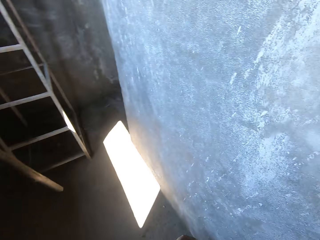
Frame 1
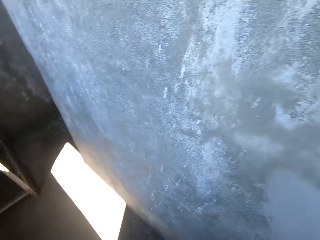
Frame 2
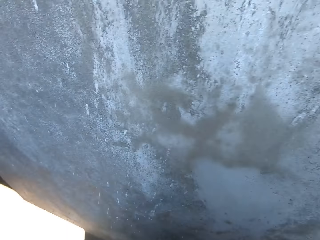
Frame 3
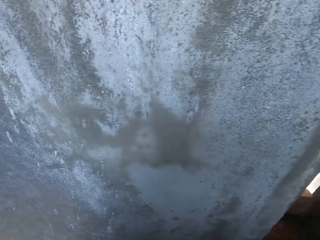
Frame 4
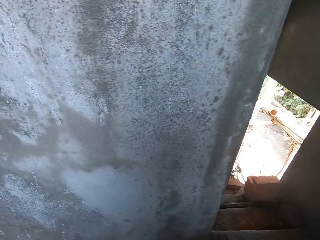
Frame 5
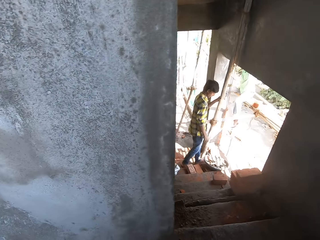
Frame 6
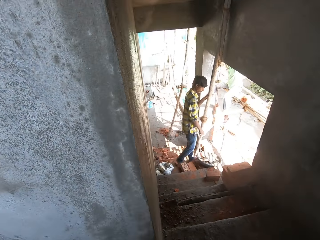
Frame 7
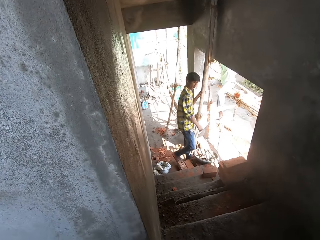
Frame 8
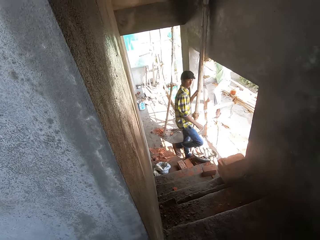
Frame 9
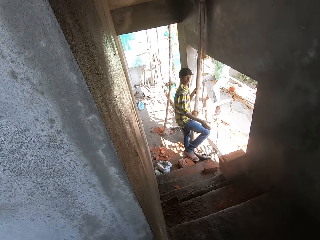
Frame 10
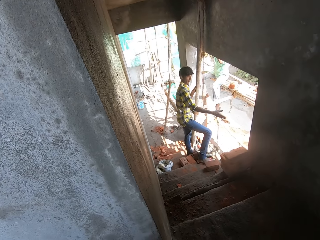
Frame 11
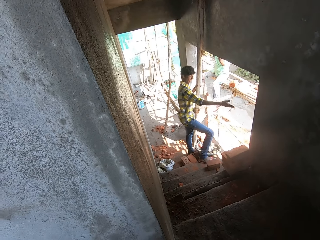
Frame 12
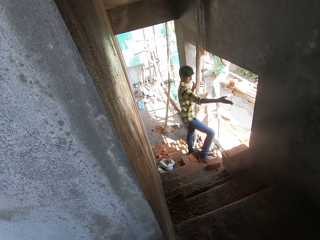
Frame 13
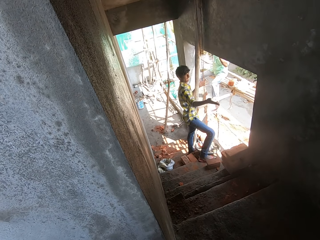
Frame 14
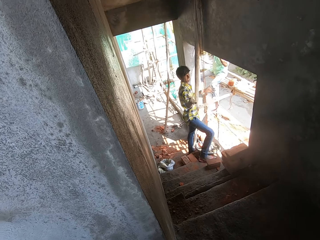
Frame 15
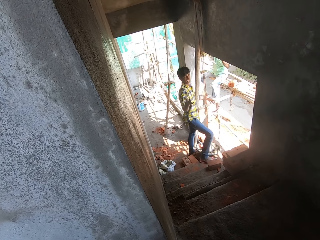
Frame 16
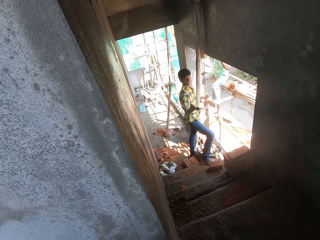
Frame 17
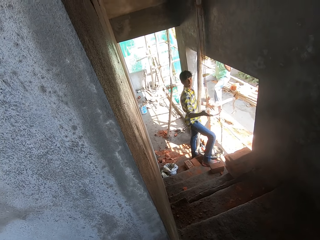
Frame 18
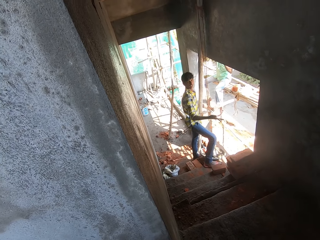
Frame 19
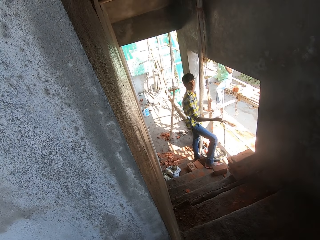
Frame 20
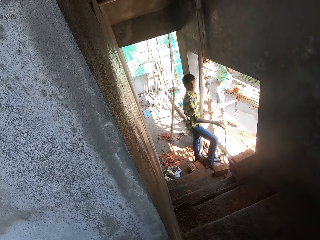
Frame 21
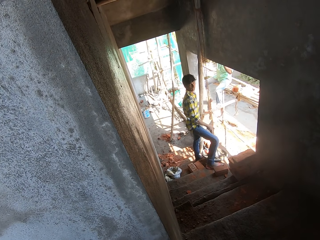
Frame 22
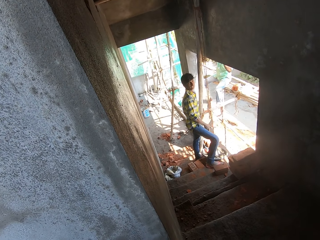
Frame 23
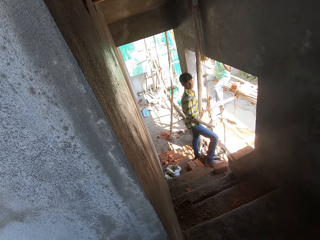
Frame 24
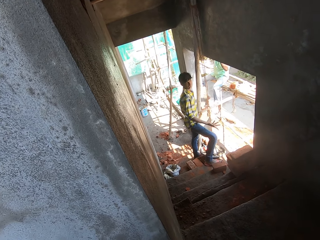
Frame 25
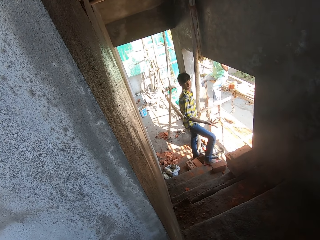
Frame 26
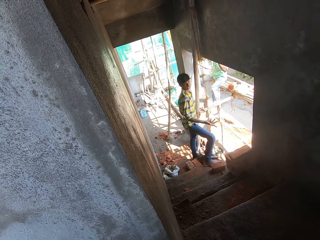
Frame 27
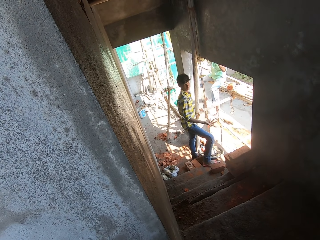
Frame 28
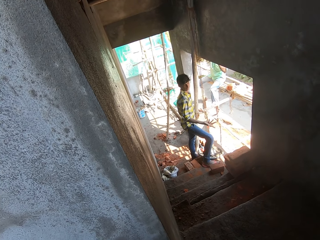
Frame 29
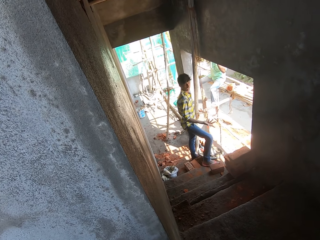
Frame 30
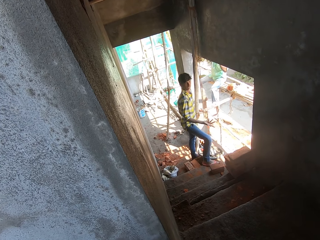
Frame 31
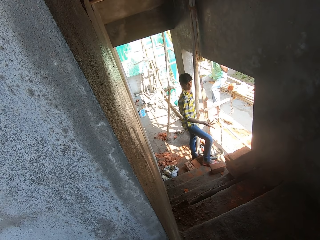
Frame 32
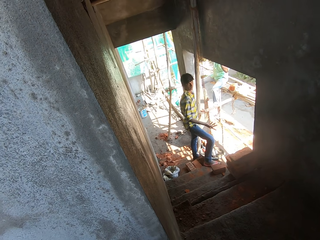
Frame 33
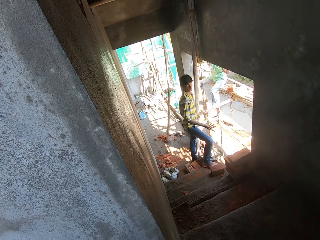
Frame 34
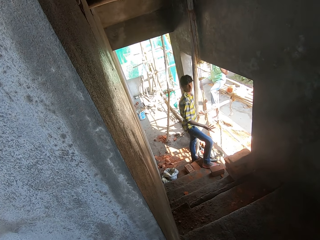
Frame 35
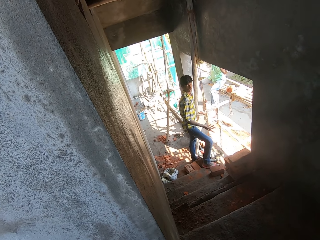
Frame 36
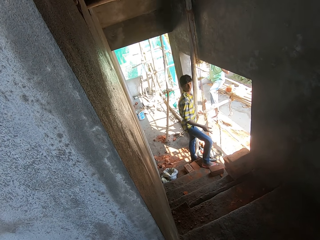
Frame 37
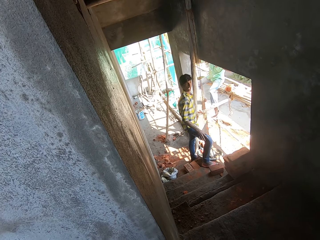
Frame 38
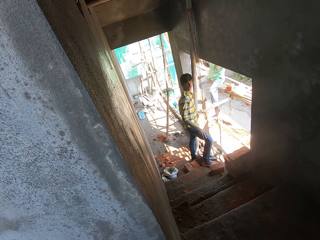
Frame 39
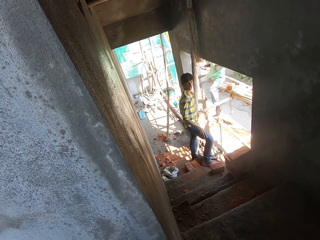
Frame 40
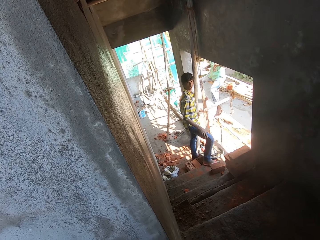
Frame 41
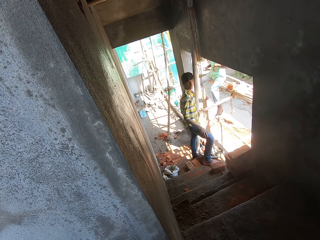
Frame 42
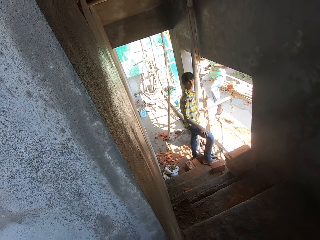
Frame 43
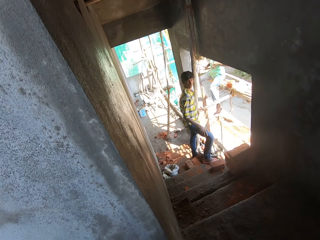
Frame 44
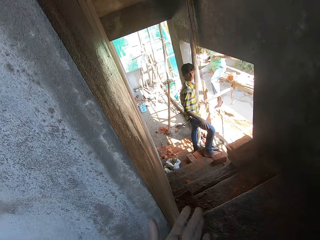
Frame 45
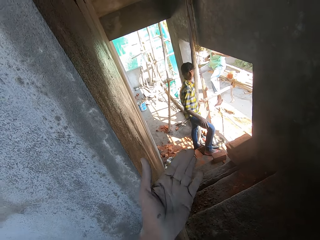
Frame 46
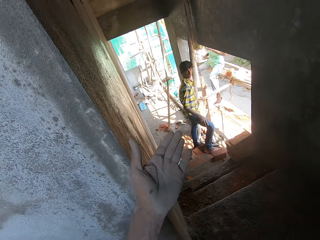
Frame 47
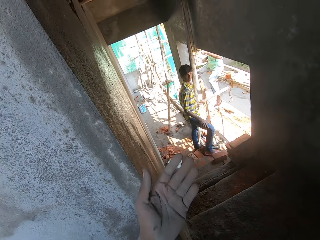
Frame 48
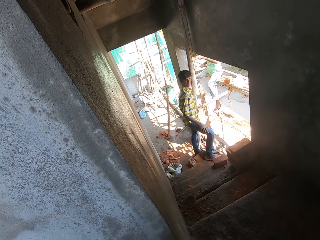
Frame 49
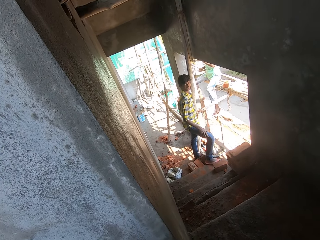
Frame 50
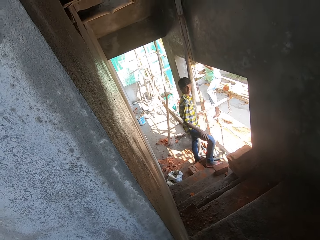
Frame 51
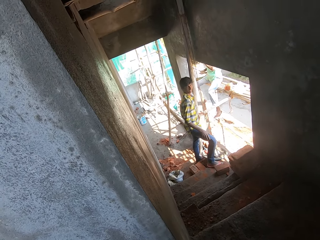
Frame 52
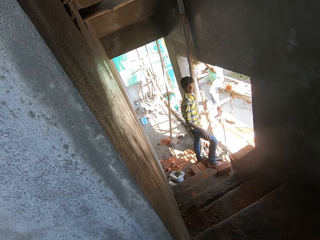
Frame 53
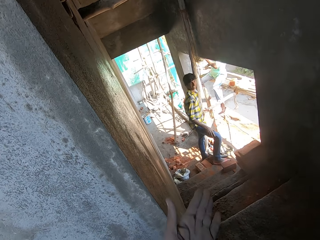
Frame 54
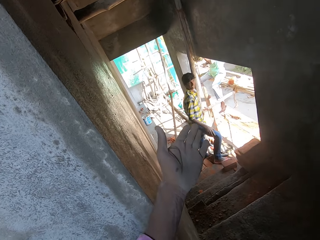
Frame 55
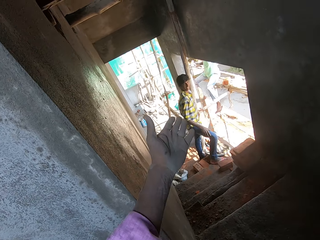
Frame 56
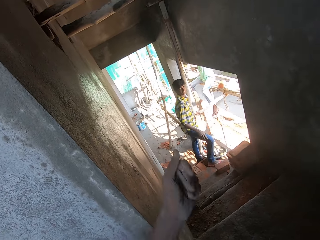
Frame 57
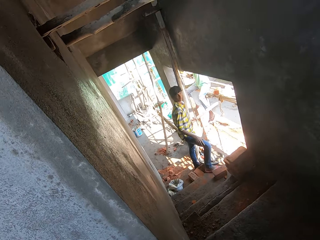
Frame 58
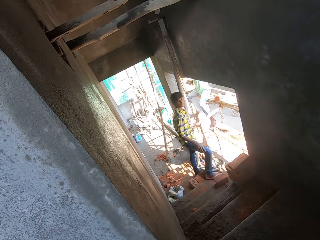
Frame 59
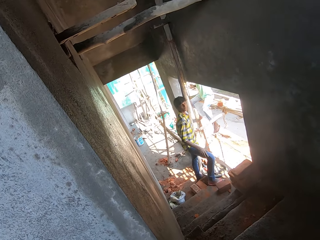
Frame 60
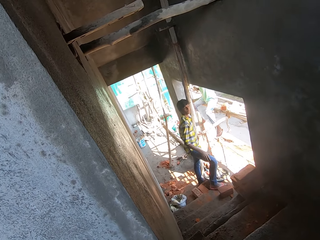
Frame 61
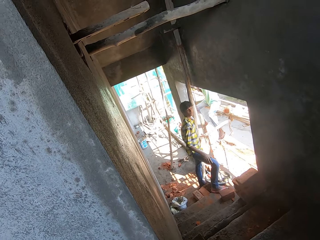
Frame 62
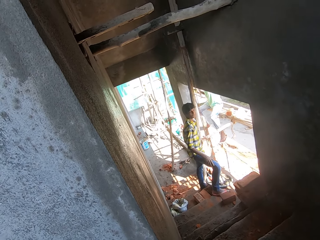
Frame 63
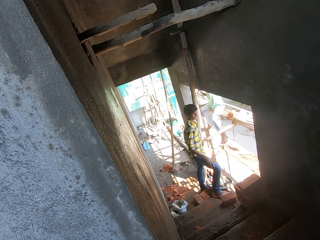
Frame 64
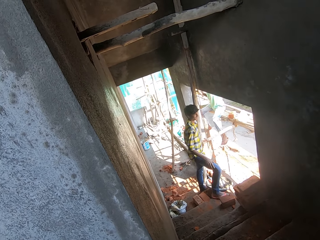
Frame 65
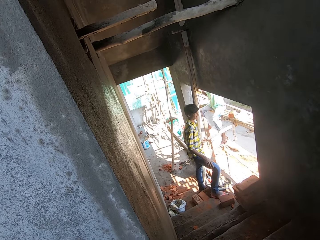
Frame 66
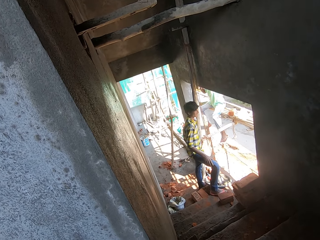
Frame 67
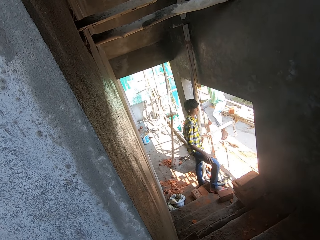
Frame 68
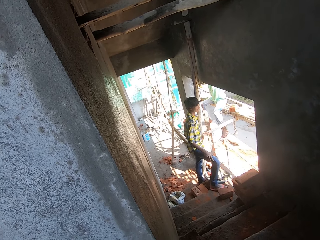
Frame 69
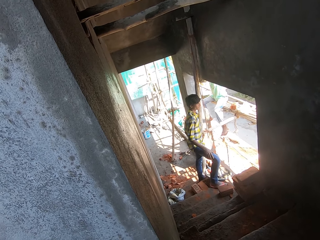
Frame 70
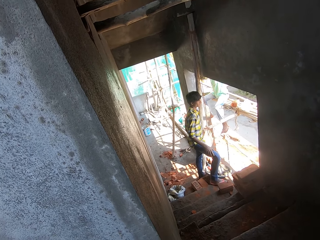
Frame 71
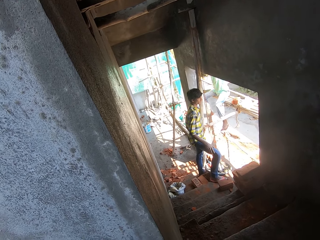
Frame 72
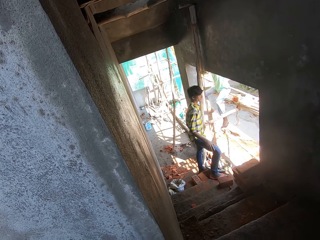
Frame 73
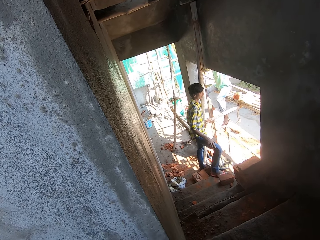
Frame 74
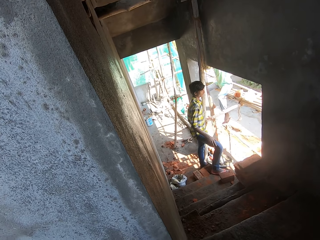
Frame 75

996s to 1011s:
The camera wearer looks around. A man converses. The camera wearer signals using the left hand. They converse. They look around.

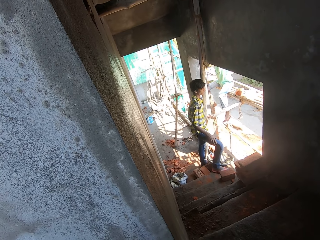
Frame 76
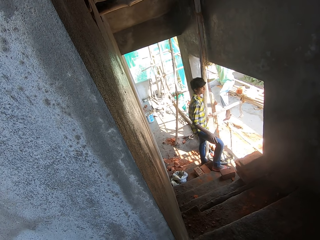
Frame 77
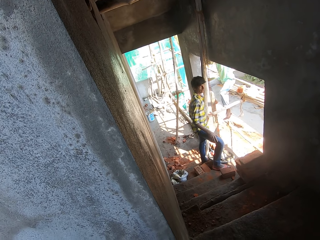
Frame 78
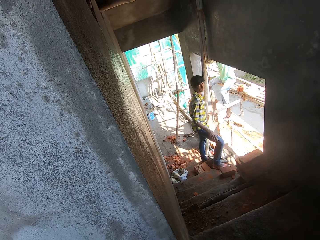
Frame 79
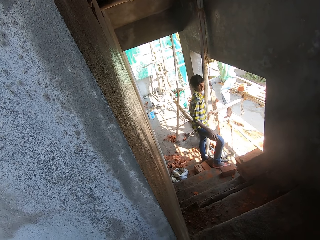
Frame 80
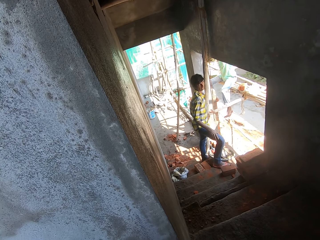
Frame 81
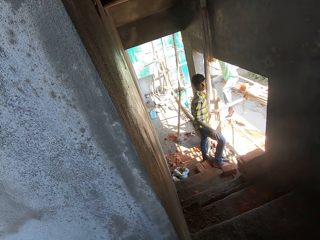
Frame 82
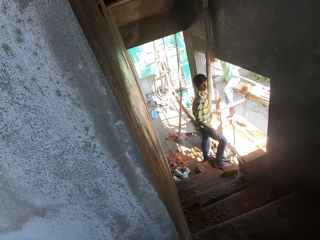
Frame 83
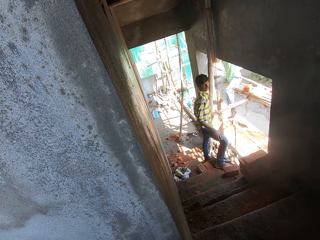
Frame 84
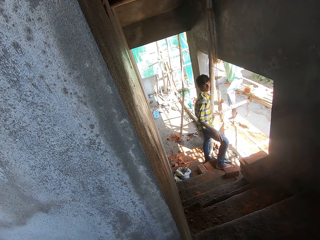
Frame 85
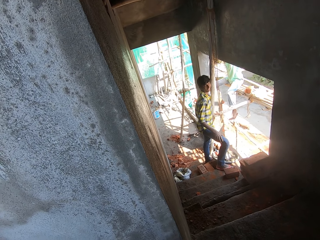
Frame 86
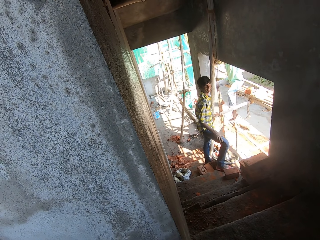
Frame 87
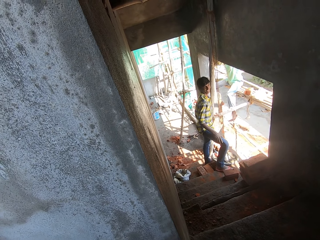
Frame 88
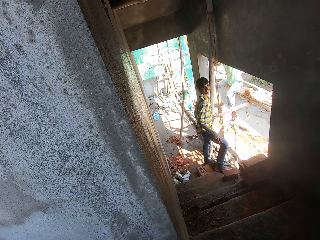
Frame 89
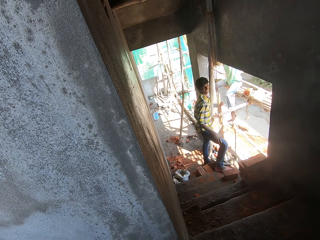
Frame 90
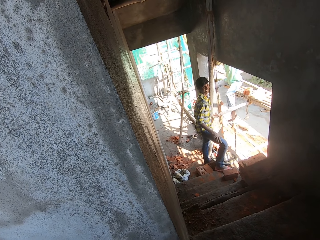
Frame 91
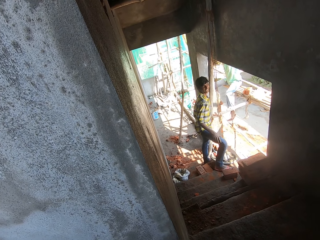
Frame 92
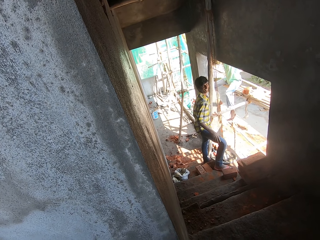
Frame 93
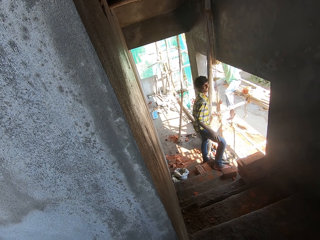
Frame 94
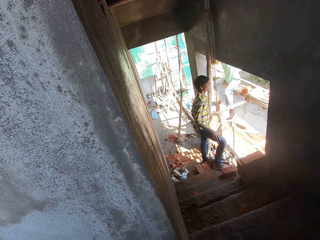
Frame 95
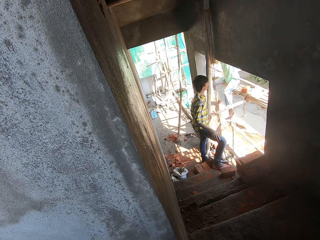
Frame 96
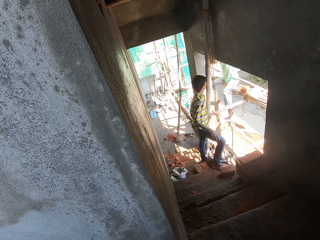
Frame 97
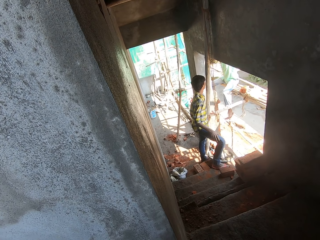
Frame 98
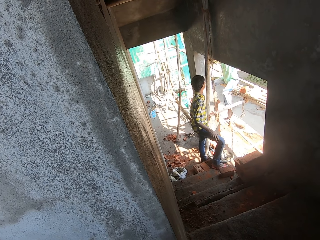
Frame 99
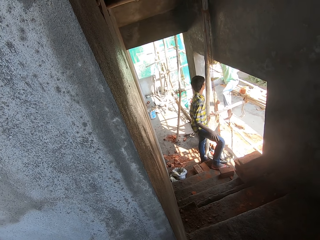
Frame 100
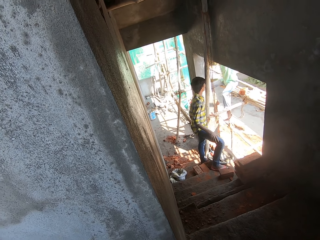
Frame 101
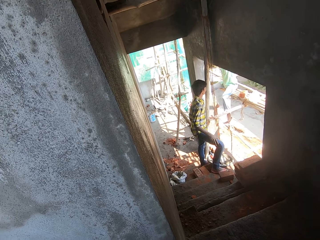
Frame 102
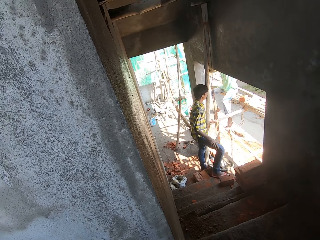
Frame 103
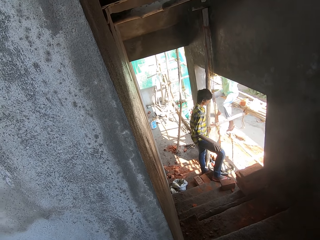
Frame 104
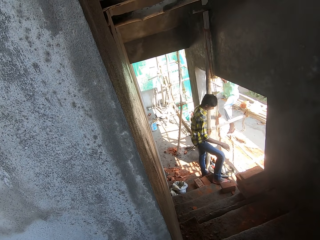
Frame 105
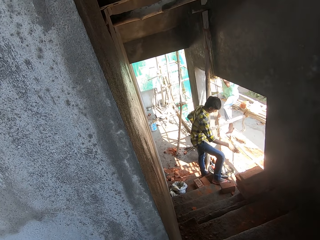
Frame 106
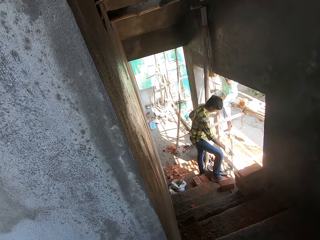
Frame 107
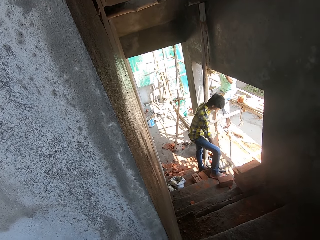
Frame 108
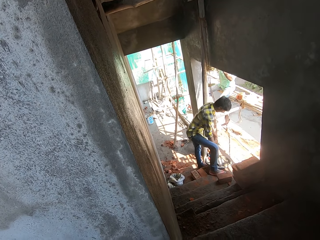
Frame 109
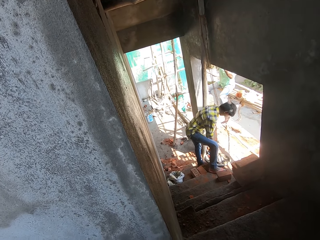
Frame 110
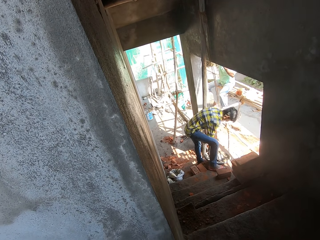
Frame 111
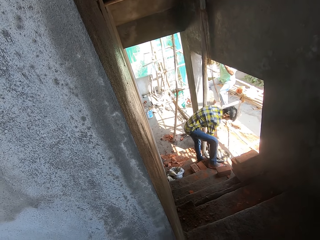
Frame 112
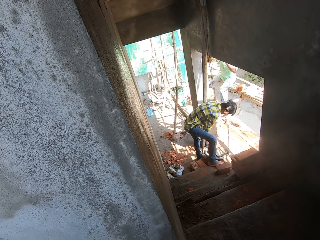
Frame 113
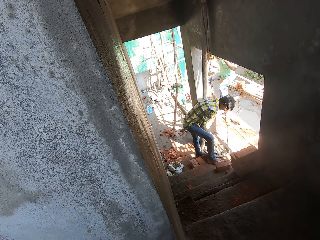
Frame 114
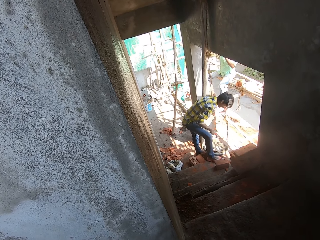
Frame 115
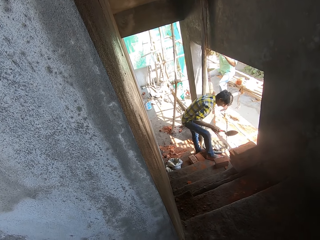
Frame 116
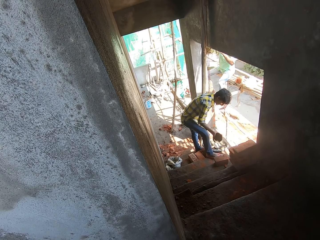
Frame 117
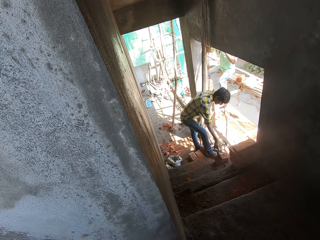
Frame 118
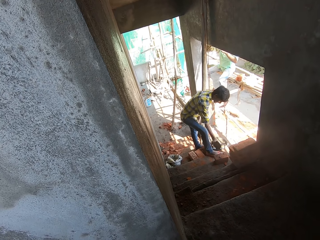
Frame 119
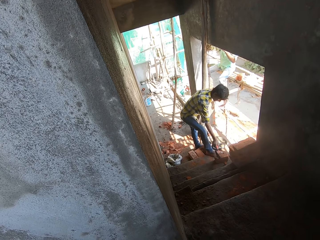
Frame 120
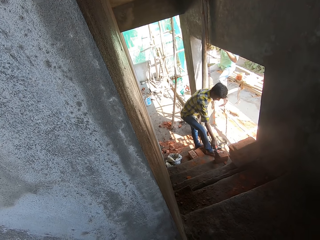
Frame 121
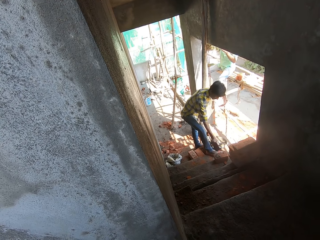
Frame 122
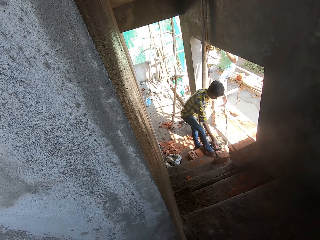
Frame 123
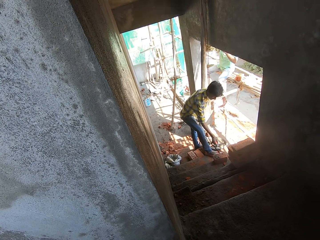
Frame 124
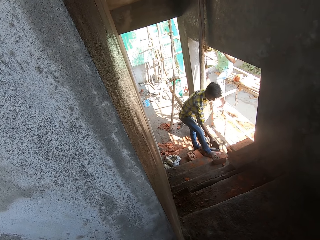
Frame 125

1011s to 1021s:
A man picks up a trowel. The man hits the trowel down.
